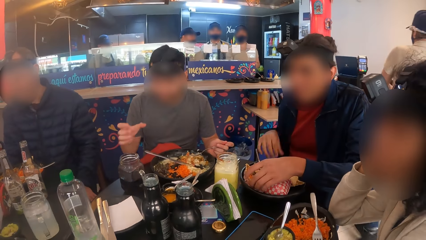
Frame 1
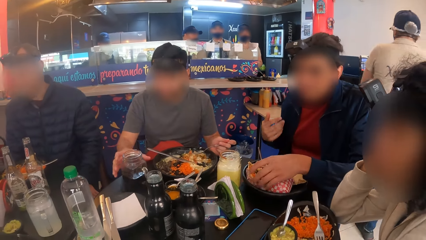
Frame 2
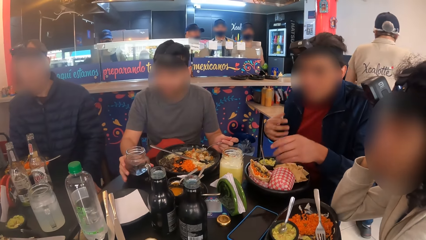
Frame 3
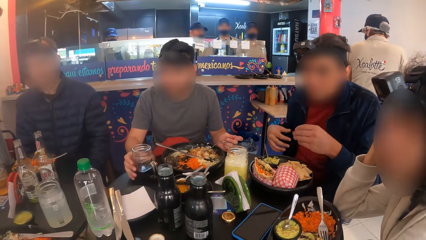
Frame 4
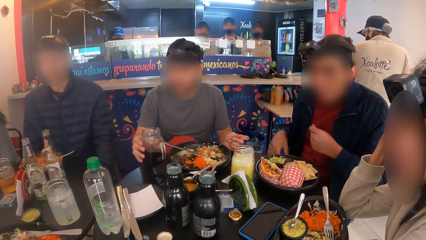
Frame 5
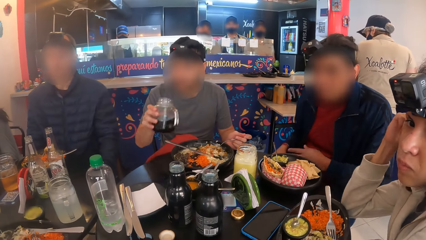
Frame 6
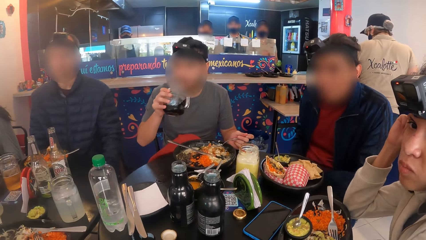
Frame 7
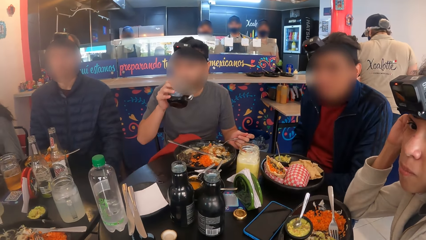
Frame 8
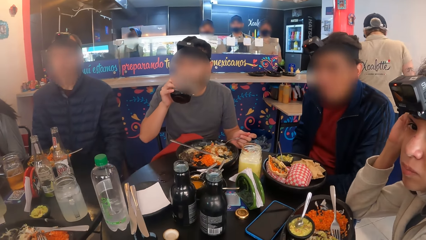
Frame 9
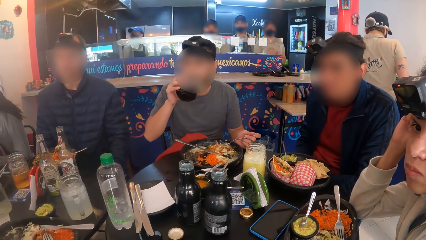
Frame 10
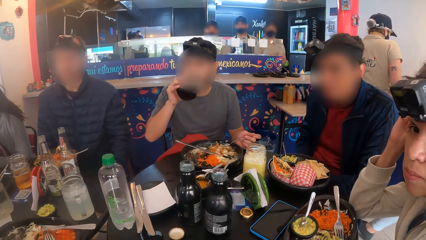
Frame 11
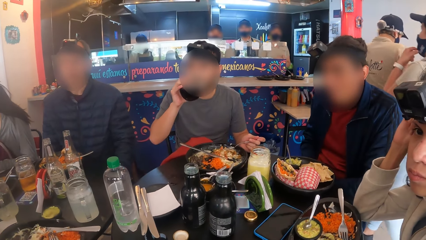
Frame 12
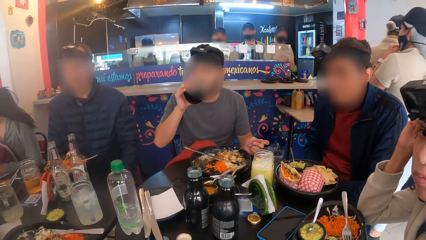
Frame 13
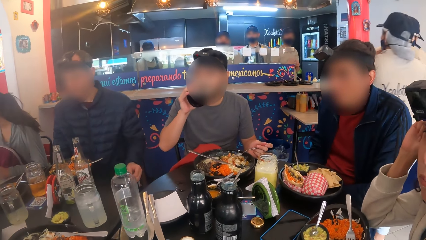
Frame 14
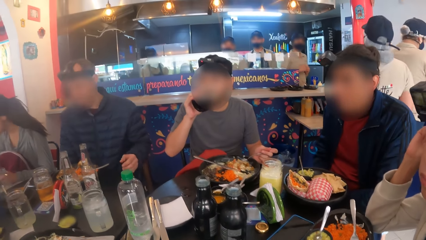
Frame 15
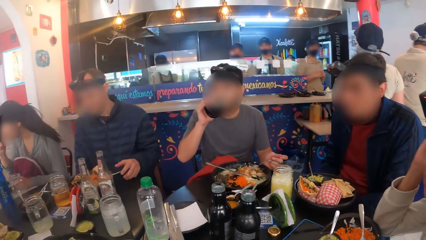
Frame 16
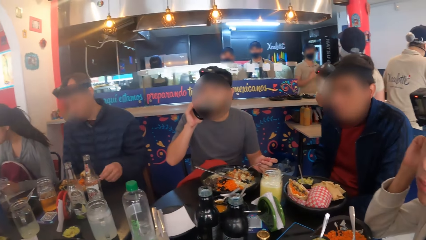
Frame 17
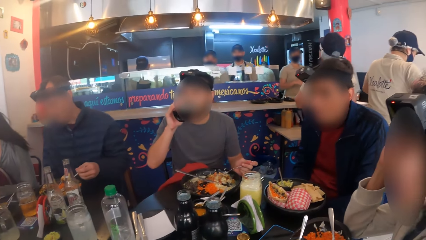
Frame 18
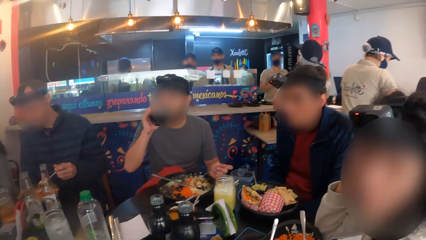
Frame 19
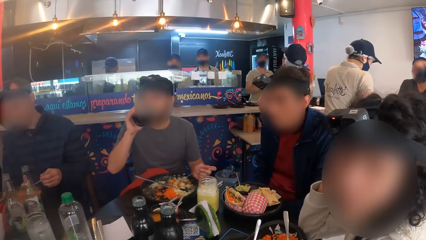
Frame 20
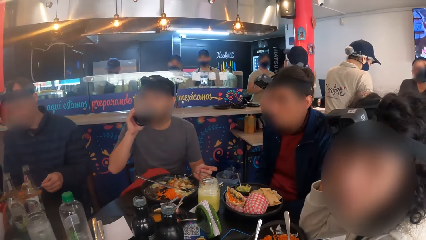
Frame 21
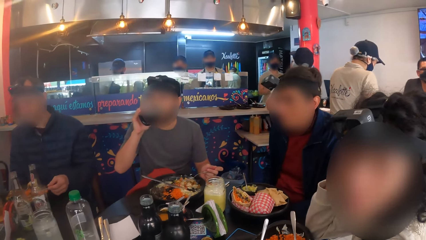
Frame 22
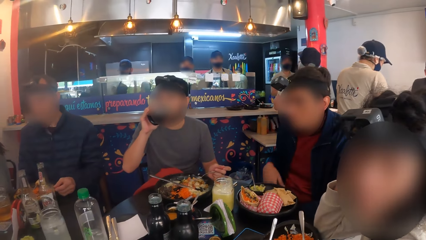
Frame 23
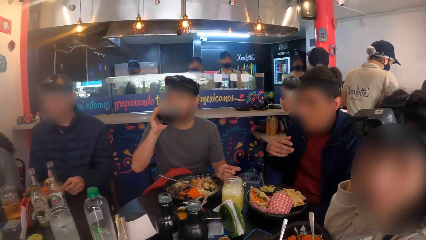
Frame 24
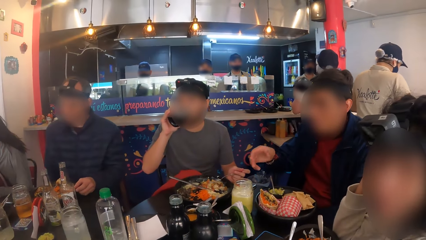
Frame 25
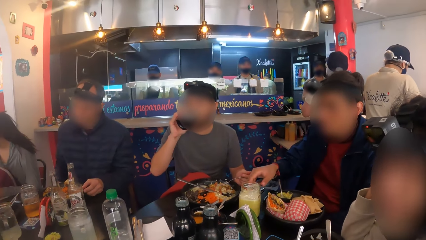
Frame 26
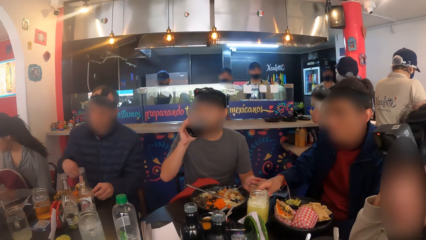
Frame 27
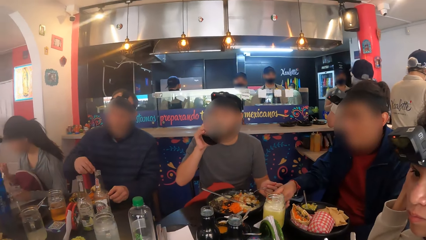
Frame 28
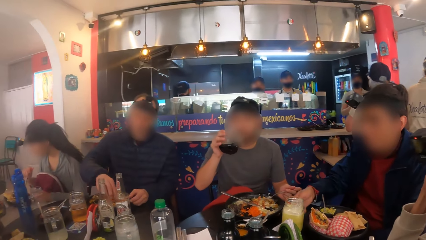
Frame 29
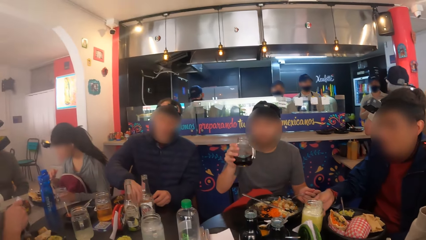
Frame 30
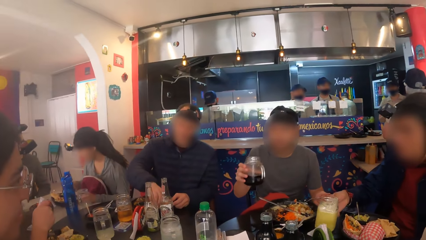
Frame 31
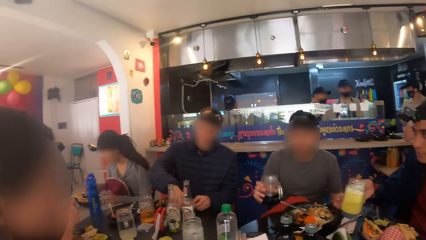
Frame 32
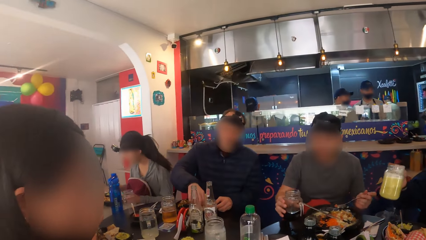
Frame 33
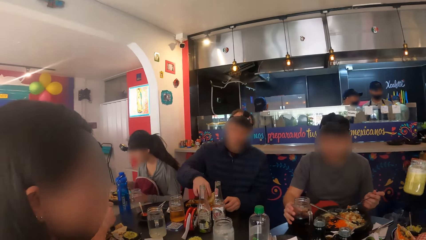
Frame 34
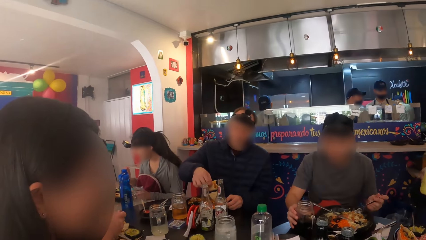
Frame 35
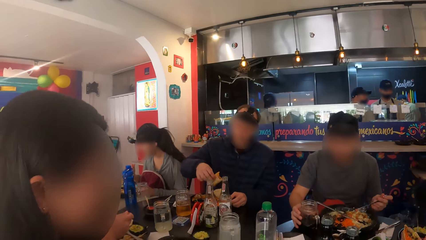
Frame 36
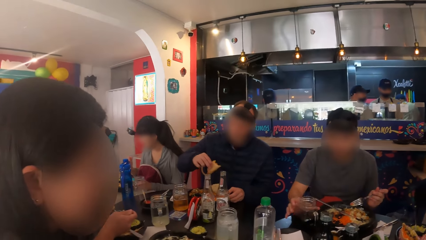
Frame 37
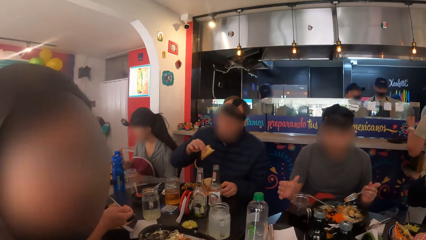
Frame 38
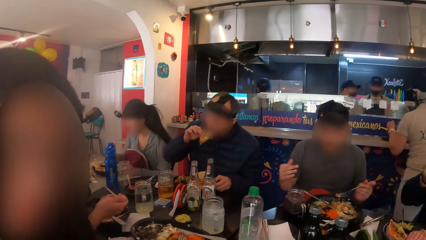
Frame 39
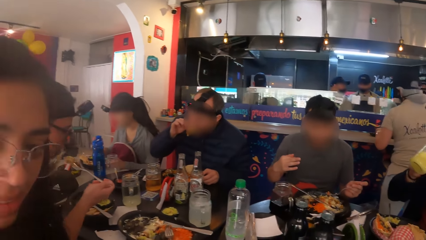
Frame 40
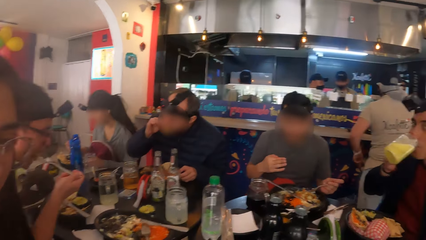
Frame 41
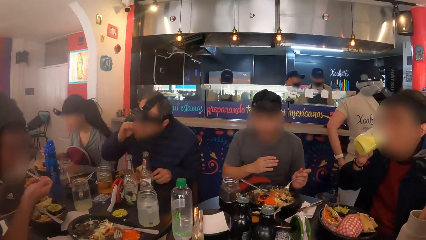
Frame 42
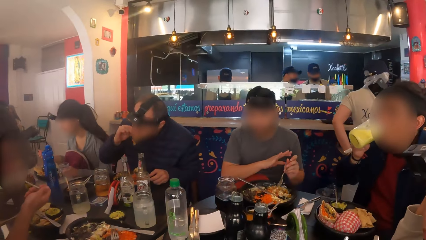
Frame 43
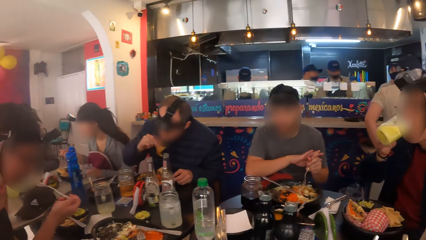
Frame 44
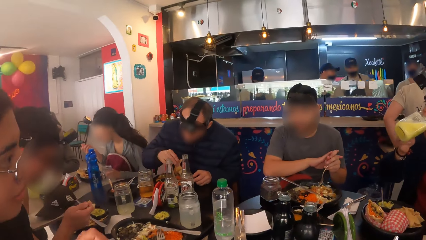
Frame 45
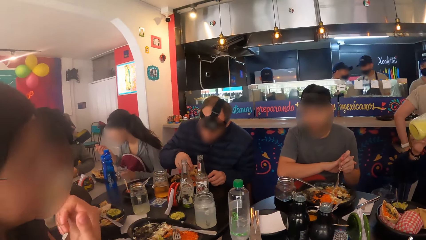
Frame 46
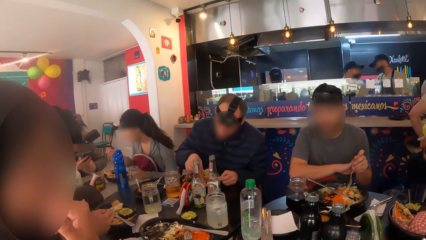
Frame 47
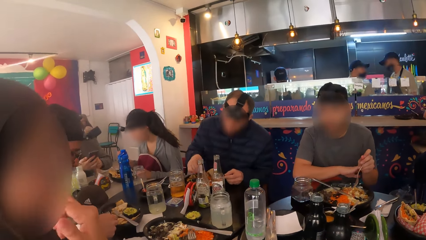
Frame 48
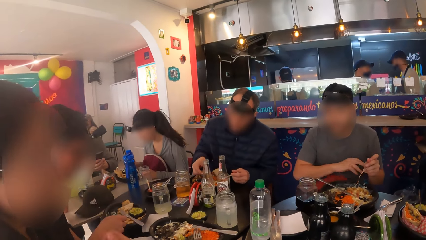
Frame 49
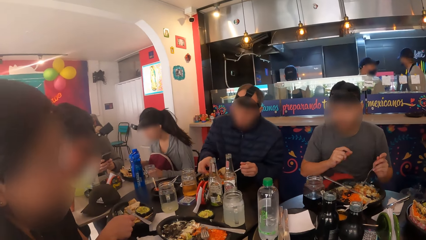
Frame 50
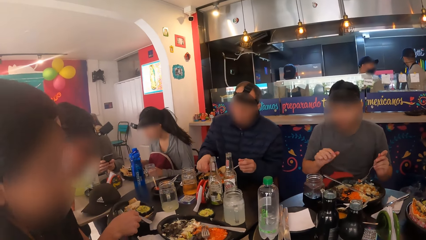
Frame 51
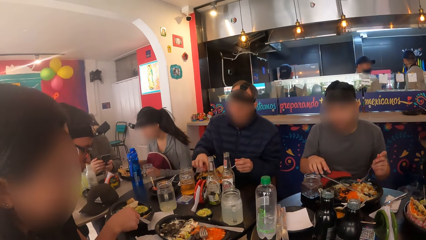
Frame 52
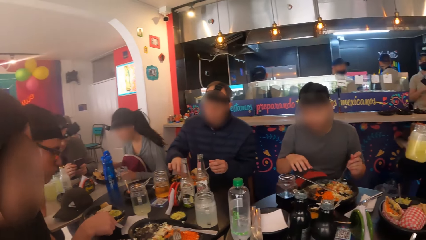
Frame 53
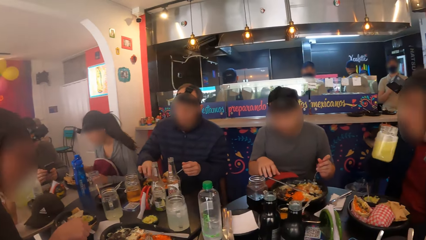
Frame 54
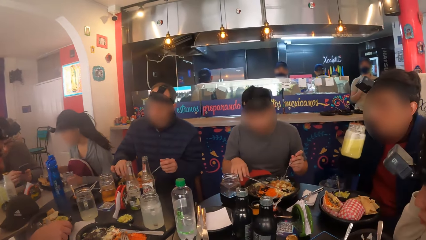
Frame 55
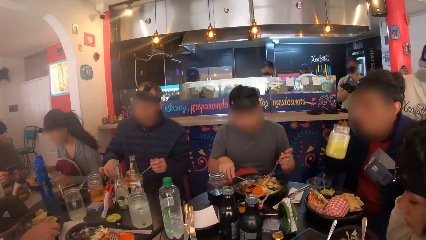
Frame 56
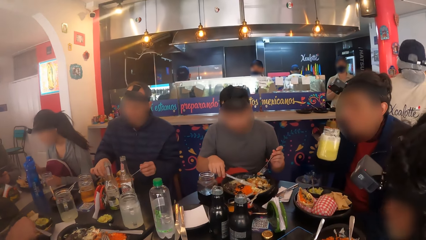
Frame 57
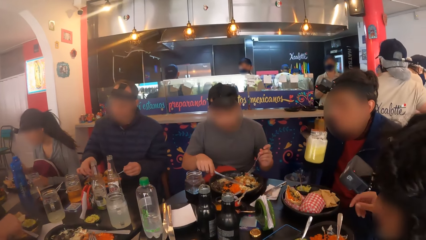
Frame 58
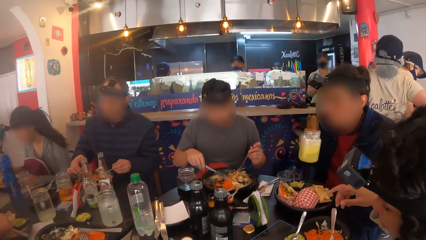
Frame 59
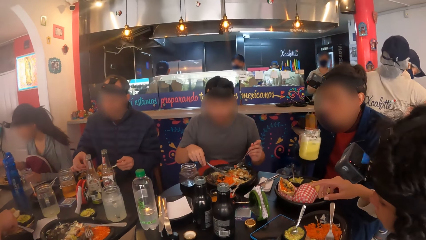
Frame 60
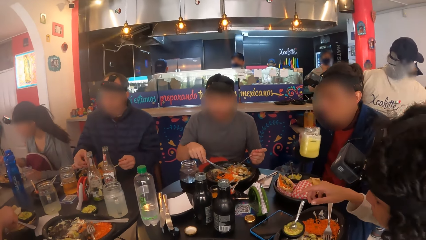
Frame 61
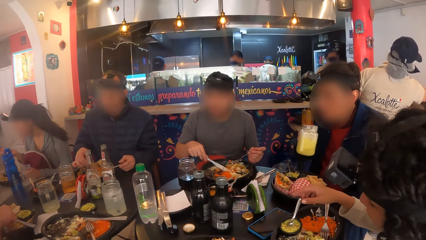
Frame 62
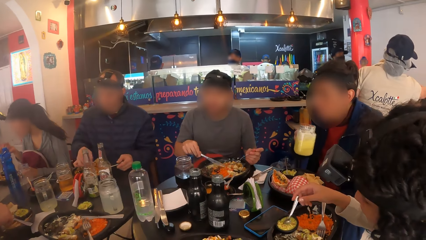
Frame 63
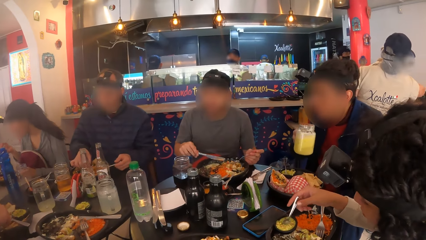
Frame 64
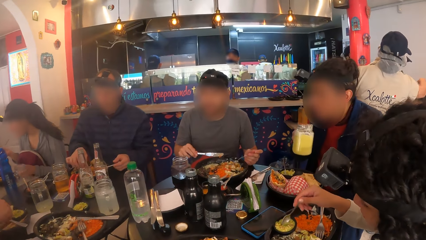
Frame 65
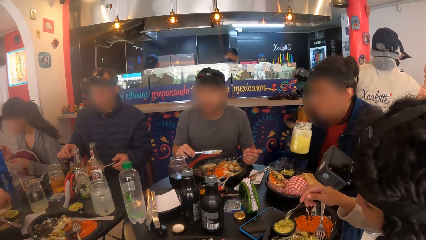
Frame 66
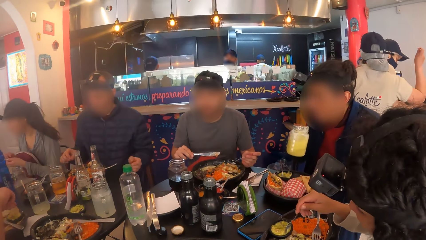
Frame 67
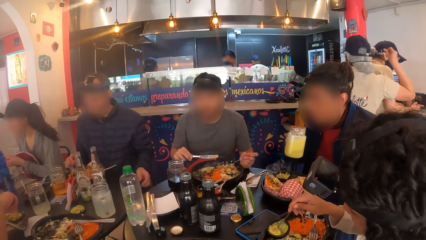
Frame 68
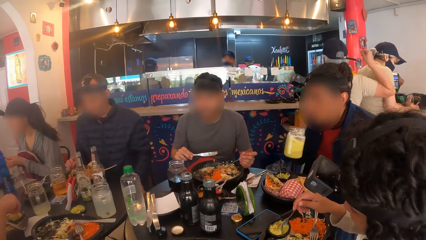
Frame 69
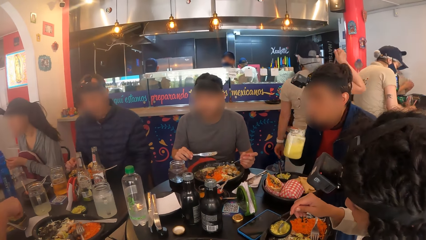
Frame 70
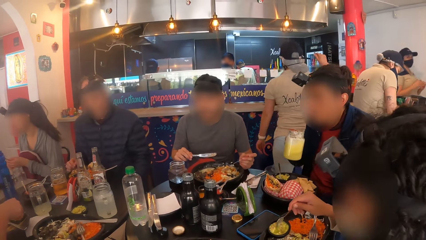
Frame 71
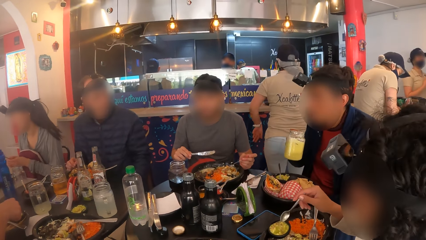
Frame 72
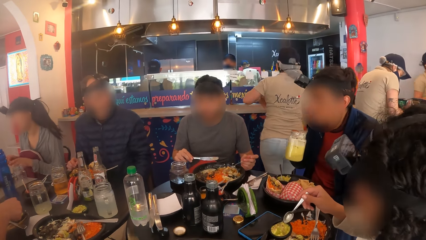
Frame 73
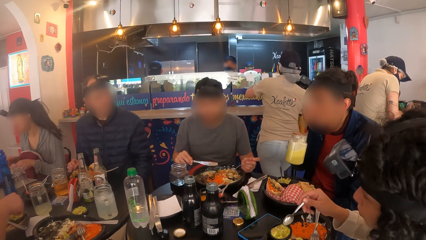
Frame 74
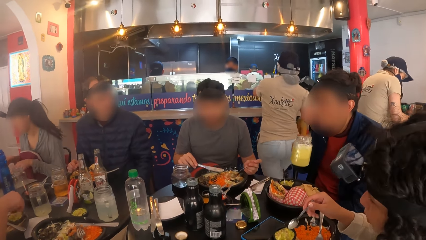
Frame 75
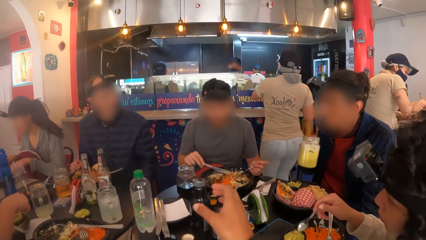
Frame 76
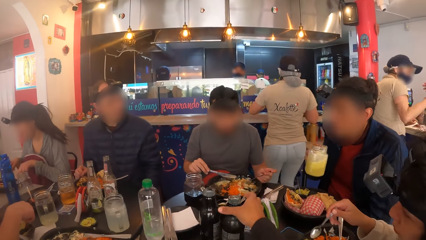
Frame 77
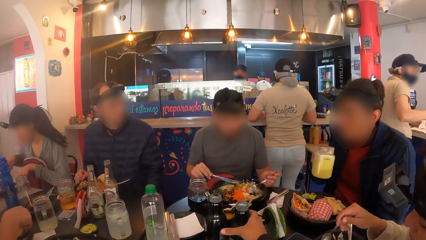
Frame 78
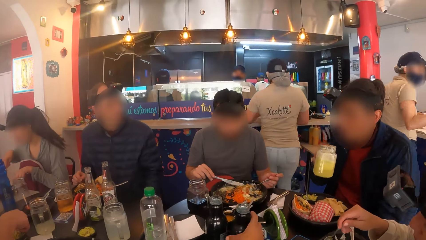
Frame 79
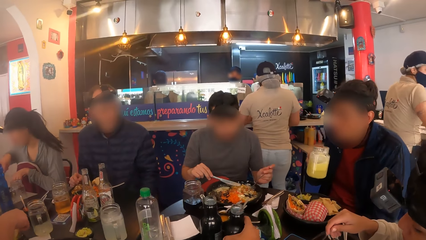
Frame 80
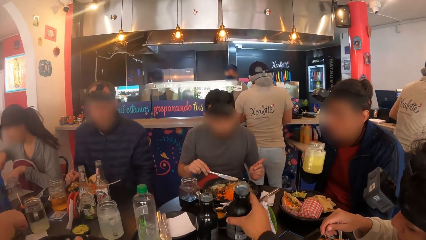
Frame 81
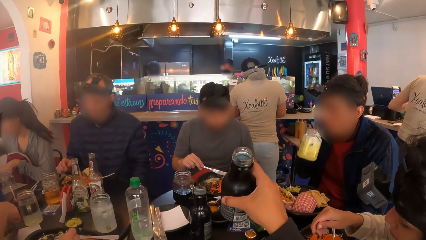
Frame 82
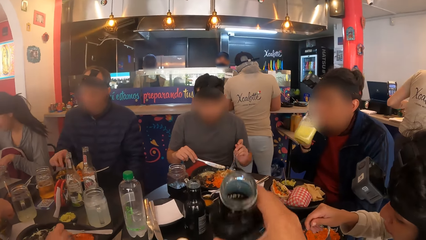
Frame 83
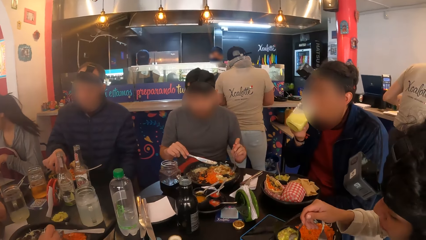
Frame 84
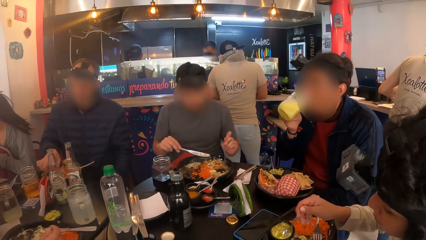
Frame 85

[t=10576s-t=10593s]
A man picks up a cup of drink from the table with his right hand and drinks from the cup. Another man moves the fork in the plate with his right hand. The first man drops the cup of drink on the table with his right hand. The other man eats a taco with his right hand. A third man drinks from a cup of drink in his right hand. The first man picks up the knife from the plate with his right hand. A woman stirs a sauce with a spoon in her right hand. The camera wearer picks up a bottled drink from the table with his right hand.
